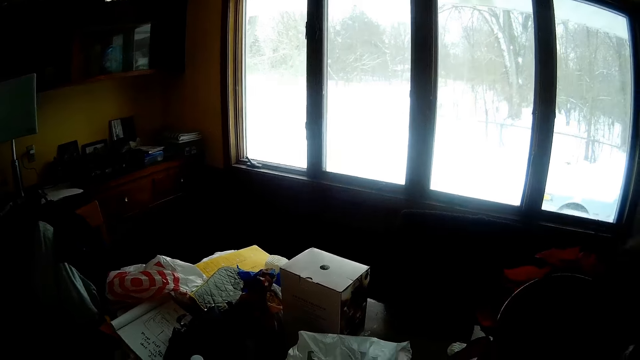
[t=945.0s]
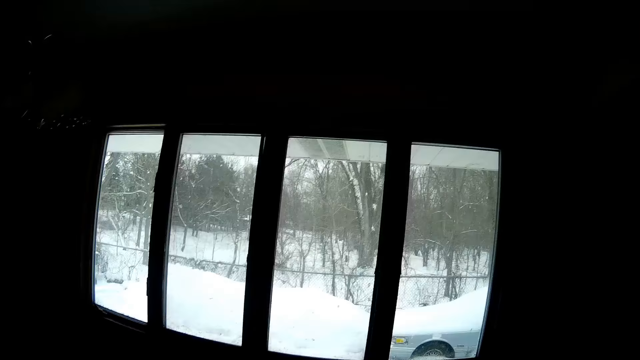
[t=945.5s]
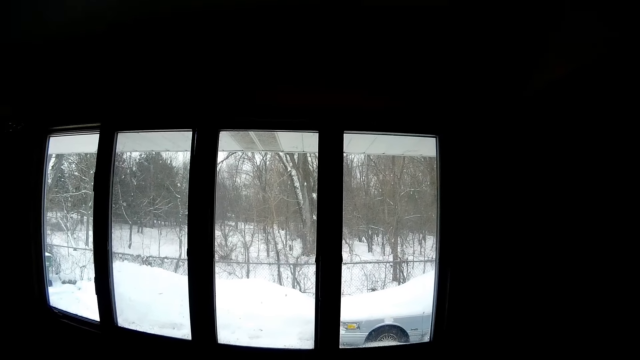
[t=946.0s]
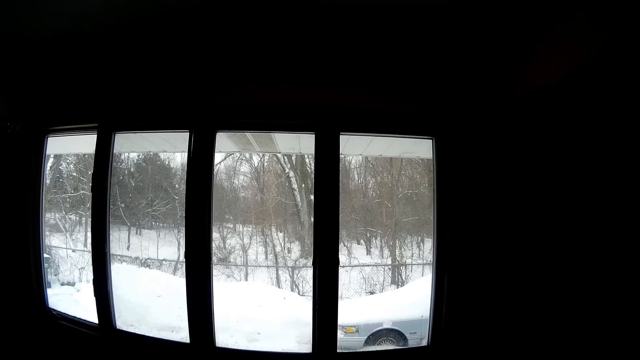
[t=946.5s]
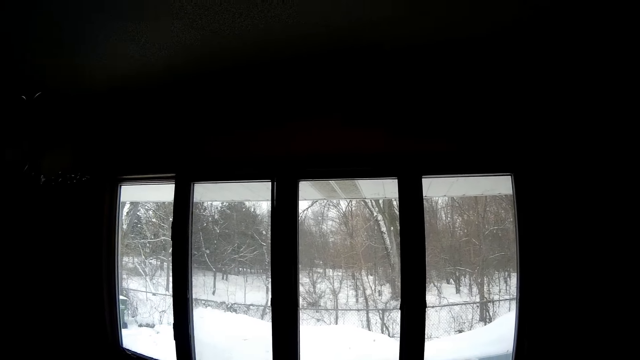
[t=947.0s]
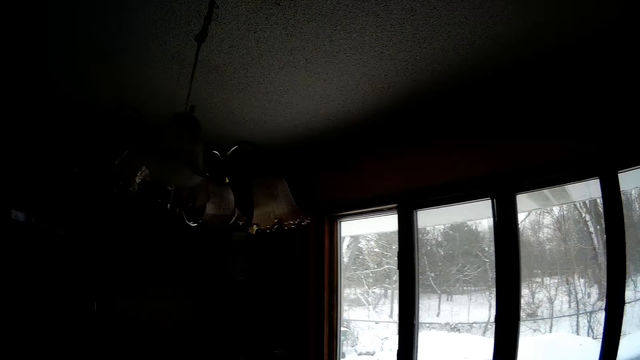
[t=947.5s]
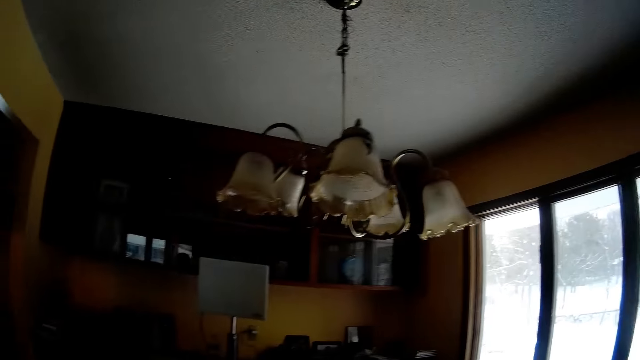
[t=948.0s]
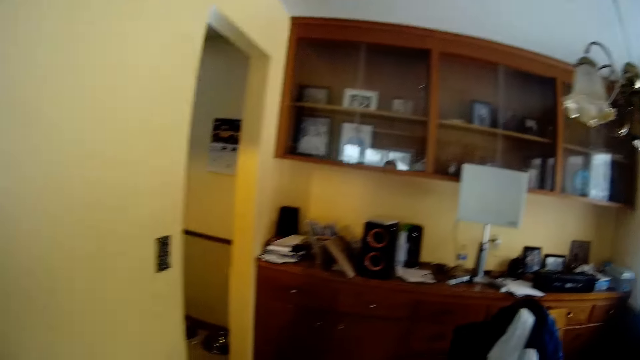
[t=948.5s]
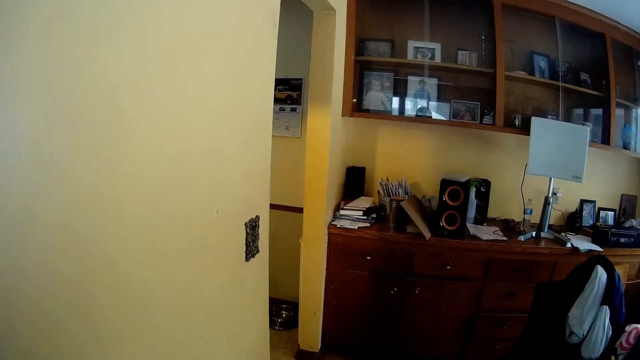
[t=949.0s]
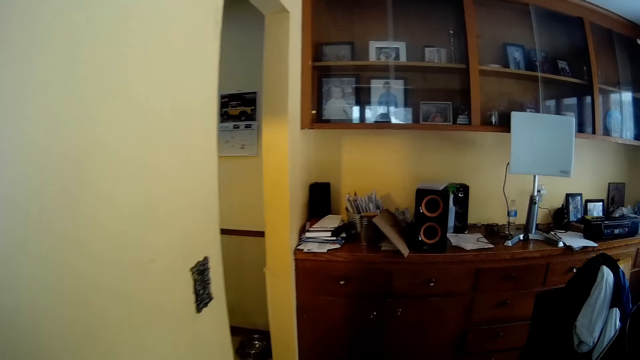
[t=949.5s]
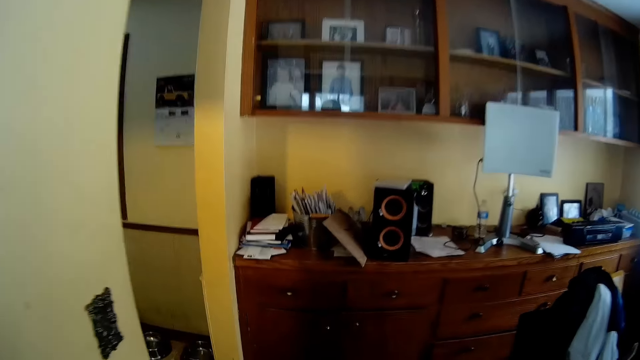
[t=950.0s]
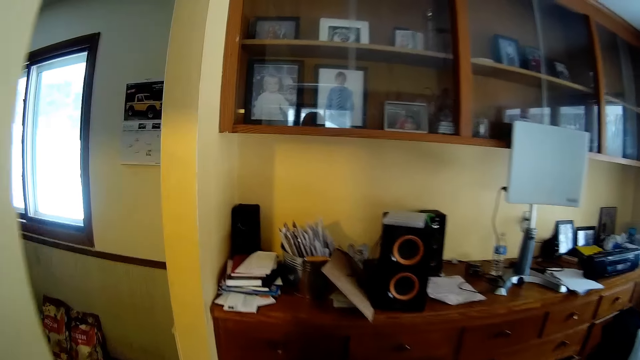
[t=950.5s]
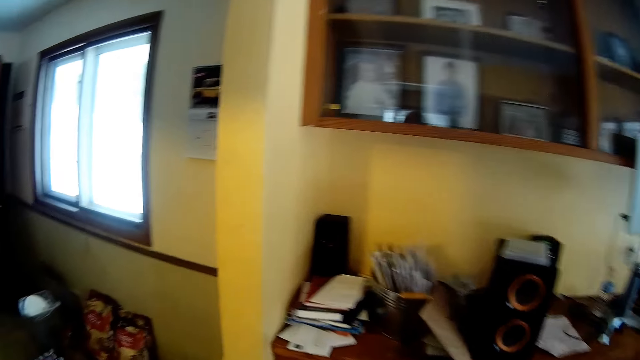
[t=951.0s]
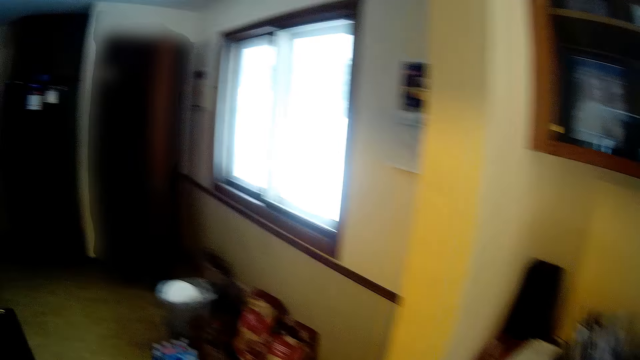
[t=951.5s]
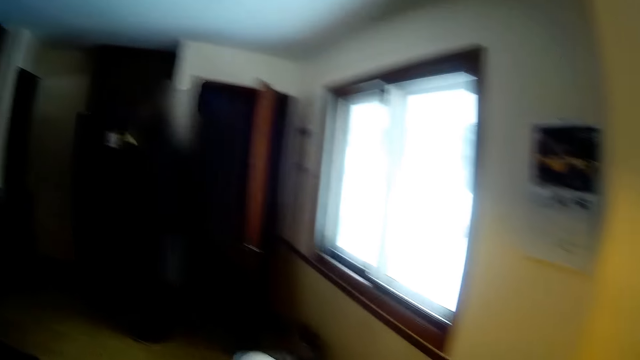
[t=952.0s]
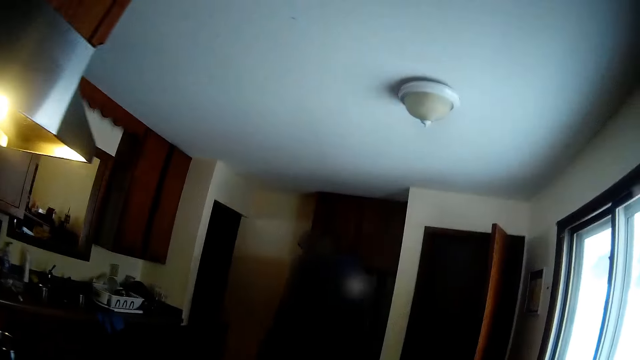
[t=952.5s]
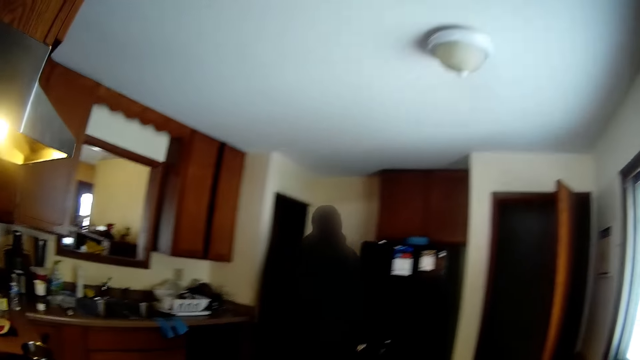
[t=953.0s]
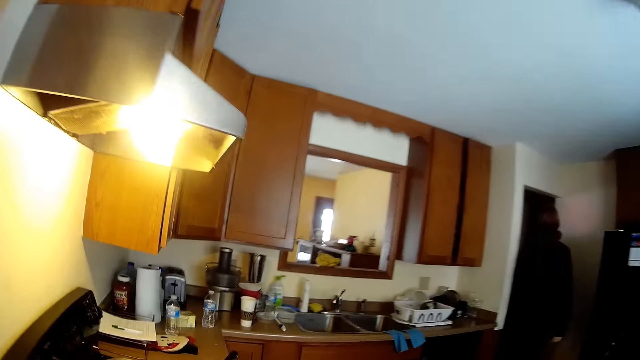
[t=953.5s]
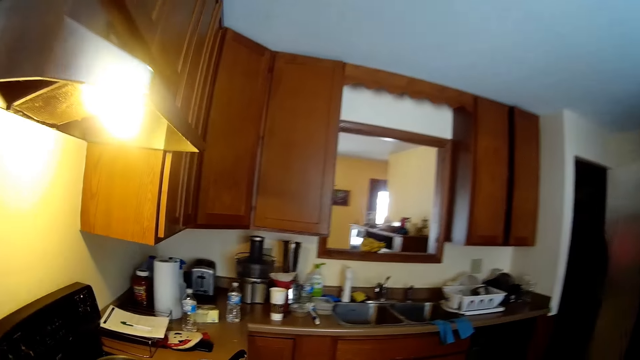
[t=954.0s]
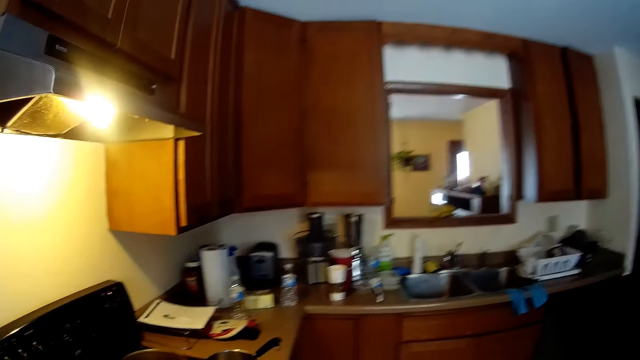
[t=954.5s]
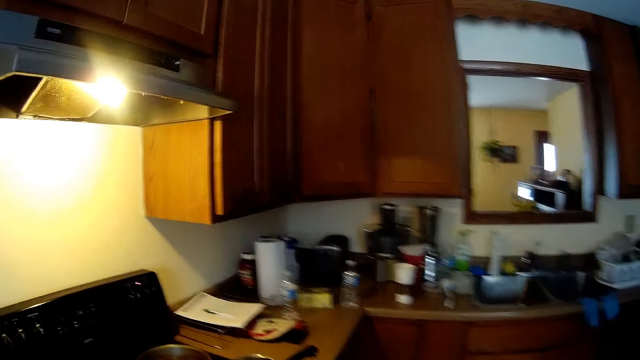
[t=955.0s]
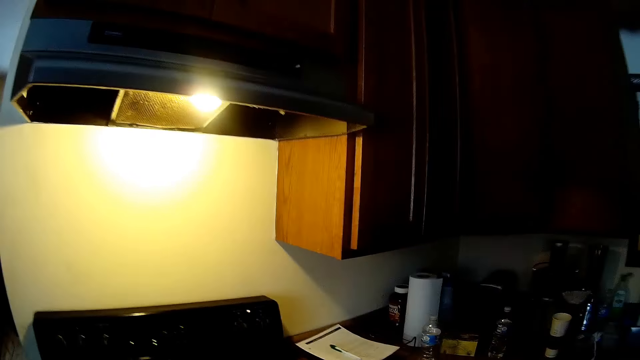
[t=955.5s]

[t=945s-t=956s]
The camera wearer walks to the kitchen from the dining. A man walks through the kitchen to the parlor.

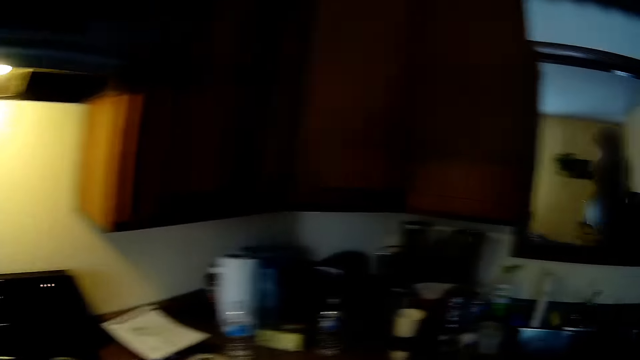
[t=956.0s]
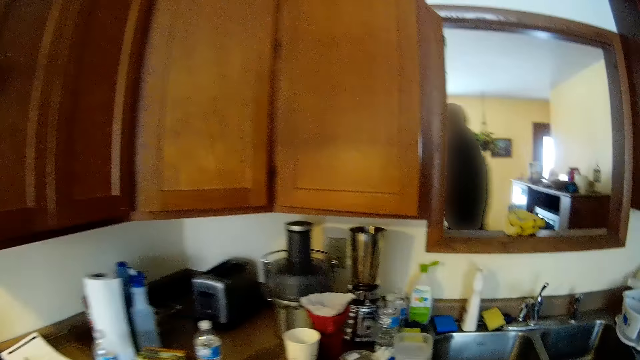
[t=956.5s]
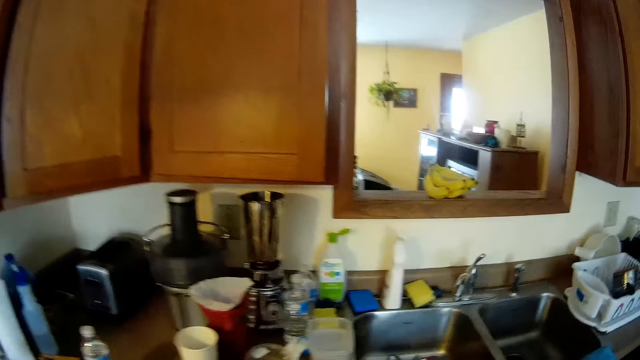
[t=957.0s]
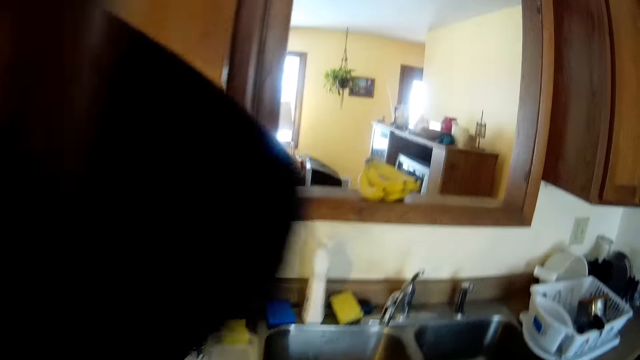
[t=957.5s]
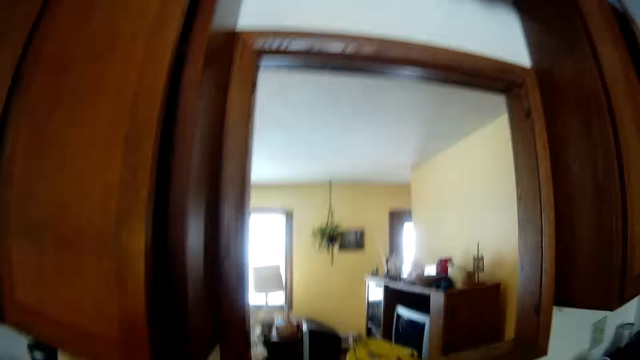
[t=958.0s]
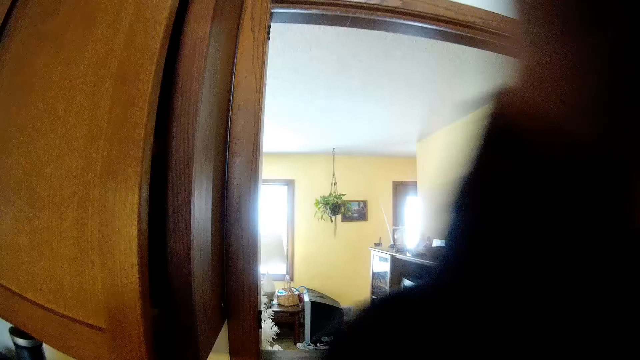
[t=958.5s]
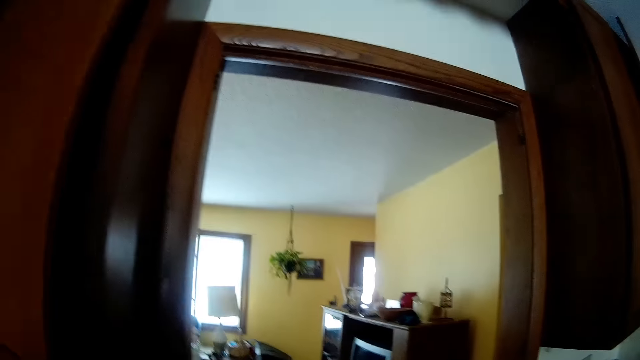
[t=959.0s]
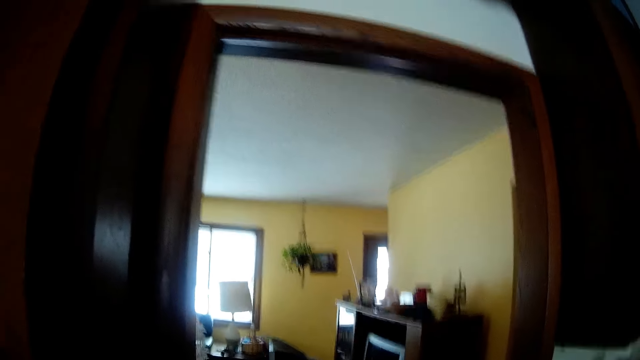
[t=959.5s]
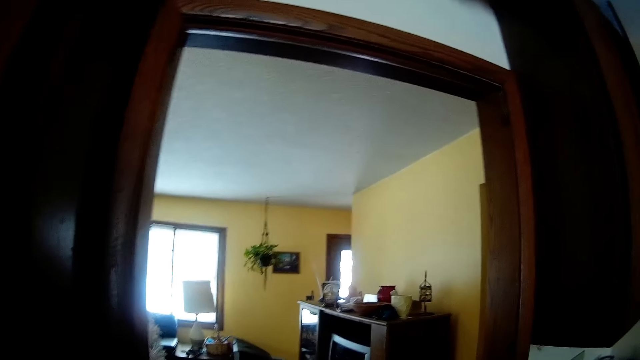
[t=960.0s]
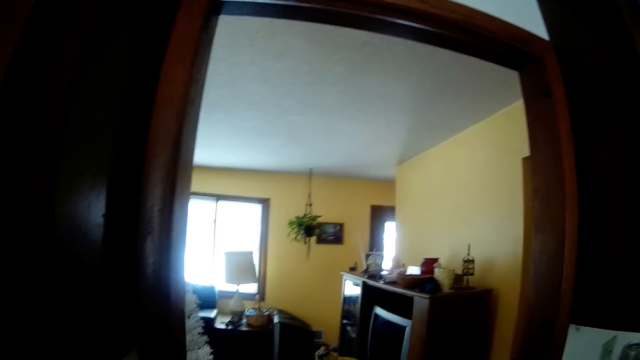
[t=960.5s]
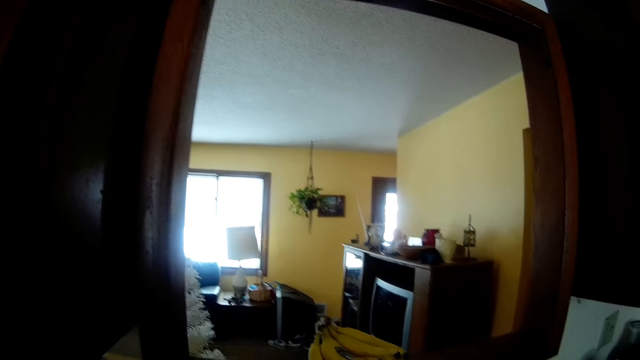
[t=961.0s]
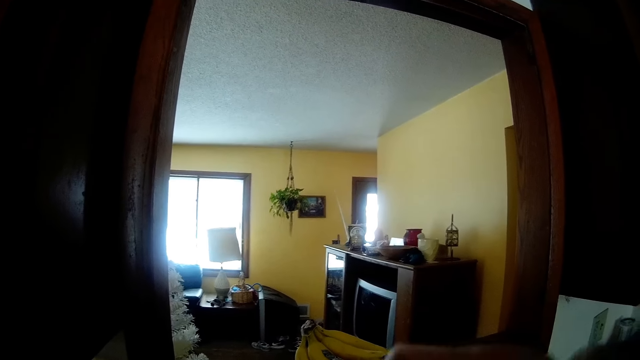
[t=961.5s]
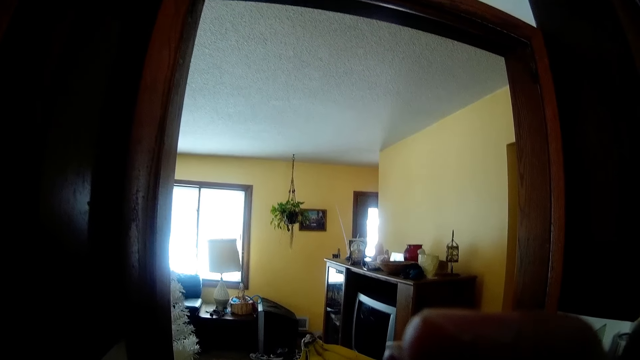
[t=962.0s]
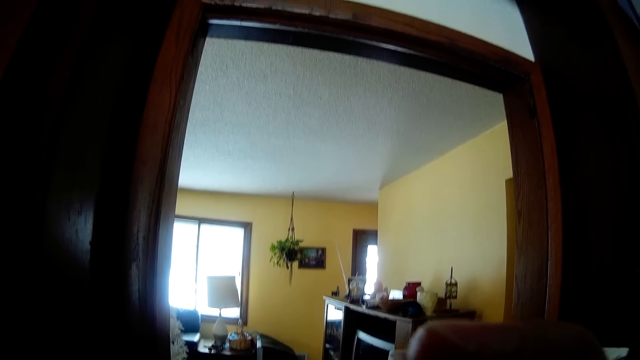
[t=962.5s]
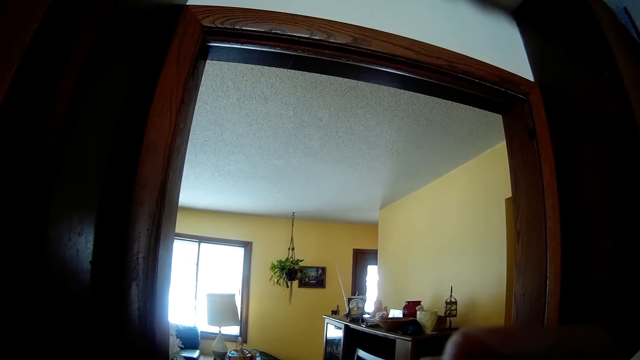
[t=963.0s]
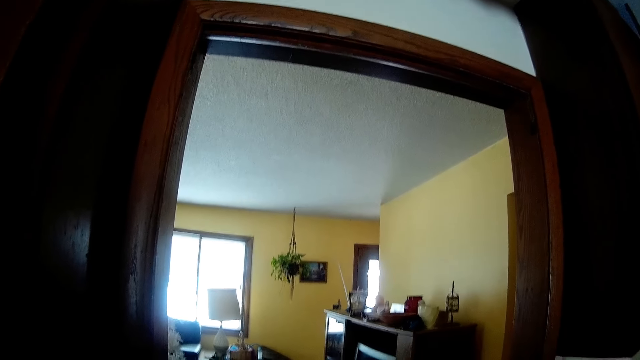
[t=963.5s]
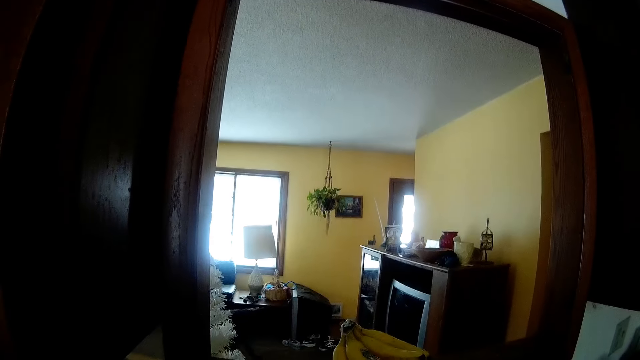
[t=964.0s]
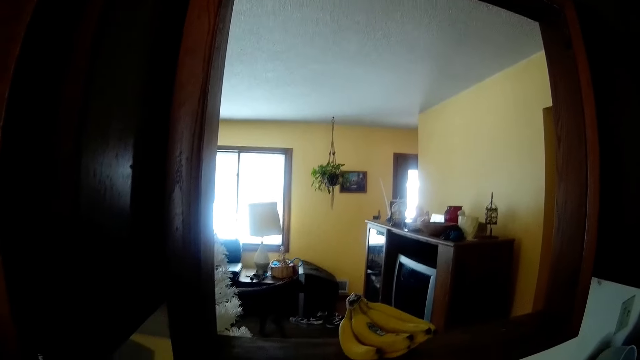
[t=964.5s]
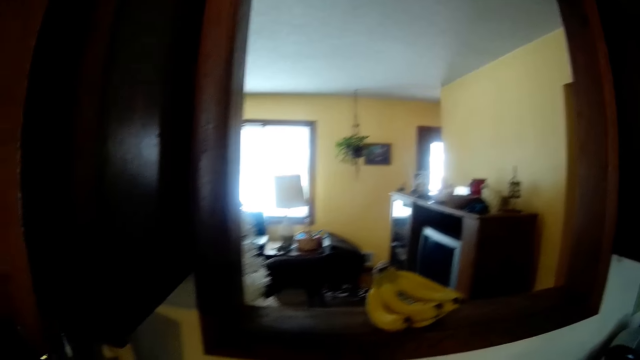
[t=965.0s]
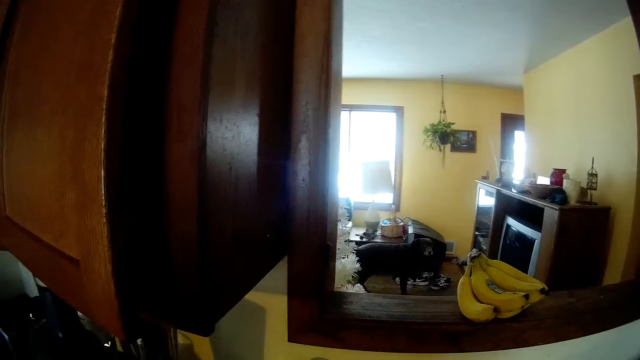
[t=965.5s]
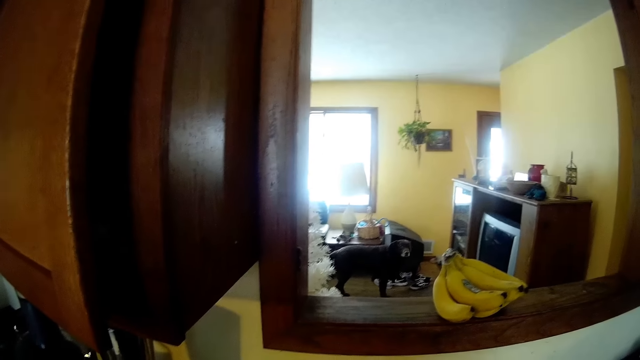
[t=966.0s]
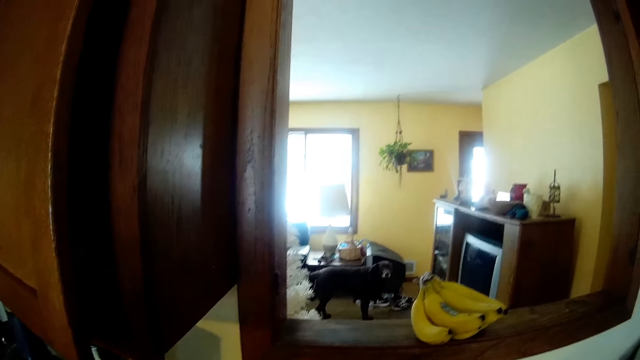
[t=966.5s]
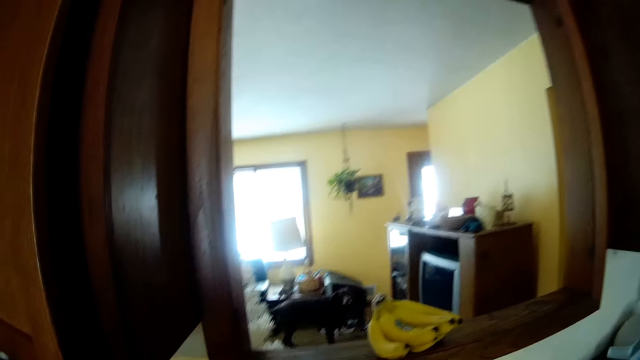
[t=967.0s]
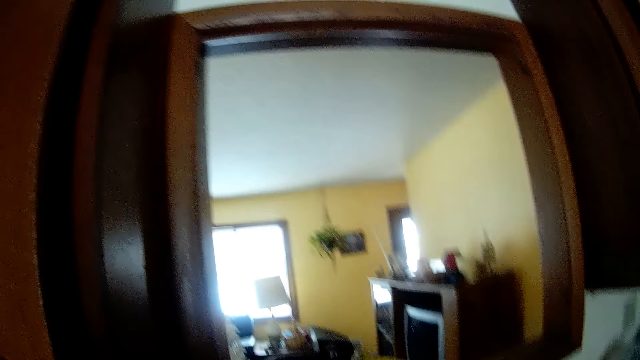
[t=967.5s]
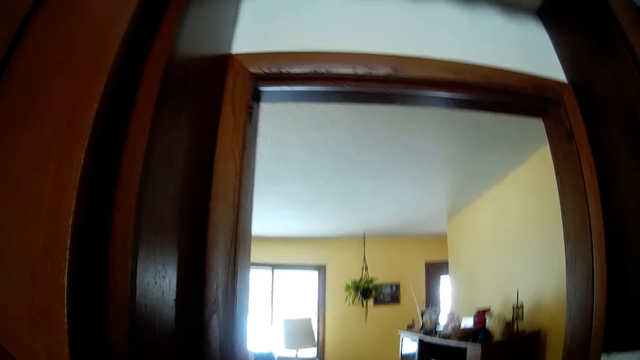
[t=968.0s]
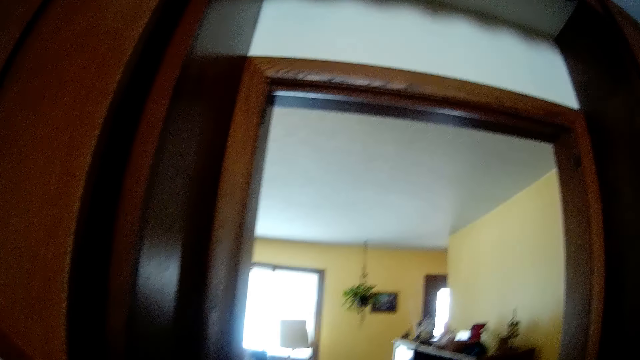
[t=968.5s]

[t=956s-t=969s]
The camera wearer touches his face with his left hand. He drinks coffee from the cup in his right hand. He stops at the kitchen window.
